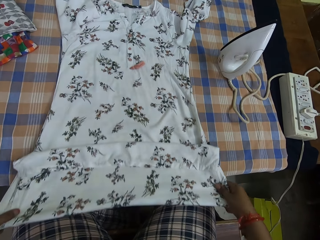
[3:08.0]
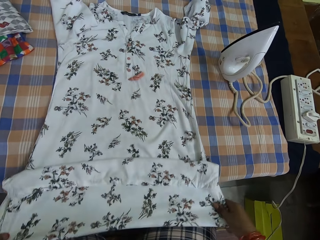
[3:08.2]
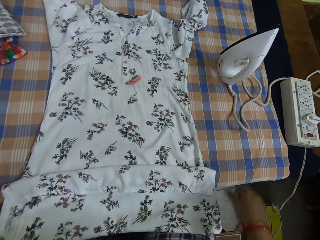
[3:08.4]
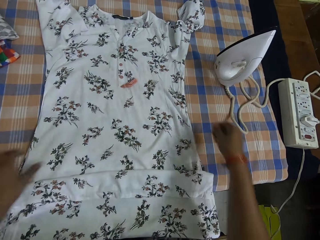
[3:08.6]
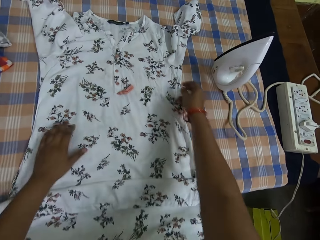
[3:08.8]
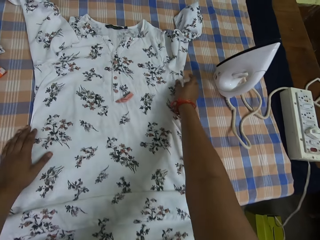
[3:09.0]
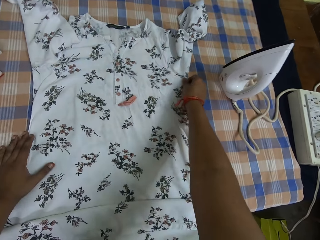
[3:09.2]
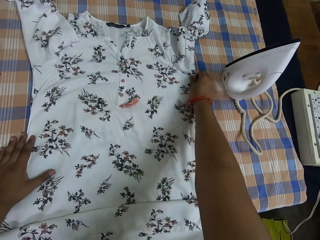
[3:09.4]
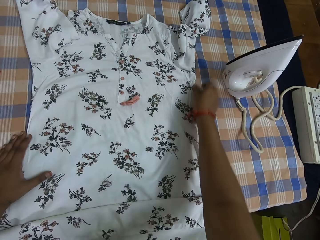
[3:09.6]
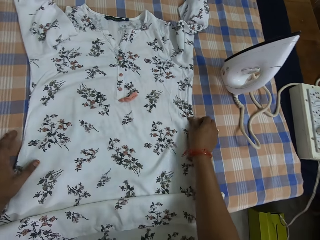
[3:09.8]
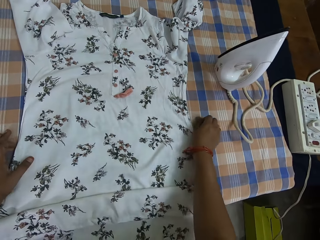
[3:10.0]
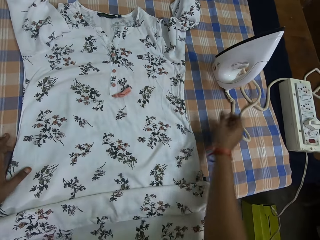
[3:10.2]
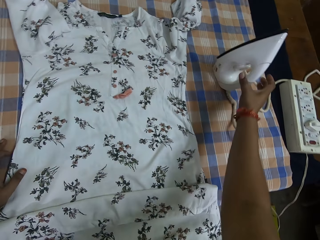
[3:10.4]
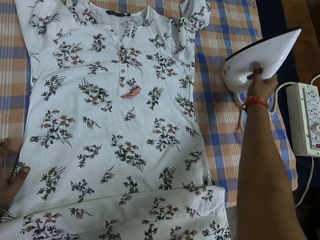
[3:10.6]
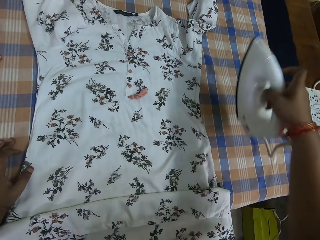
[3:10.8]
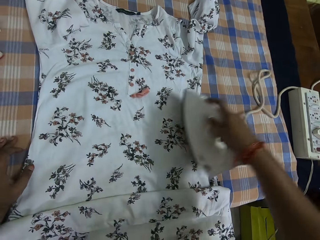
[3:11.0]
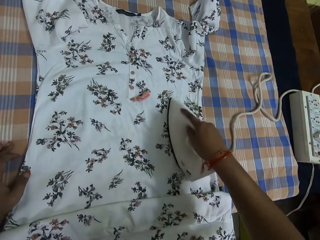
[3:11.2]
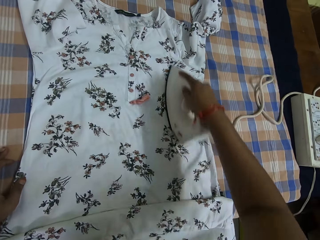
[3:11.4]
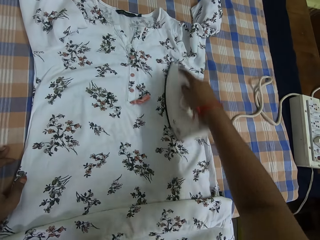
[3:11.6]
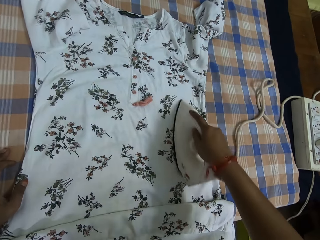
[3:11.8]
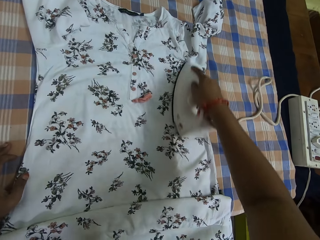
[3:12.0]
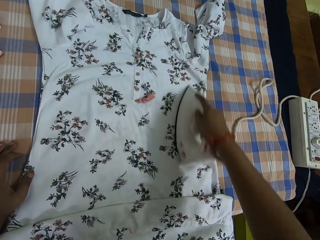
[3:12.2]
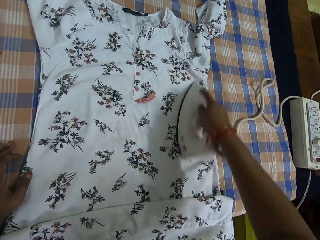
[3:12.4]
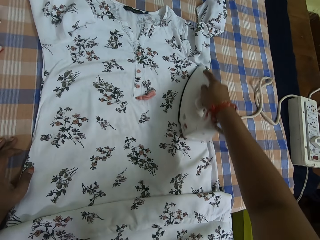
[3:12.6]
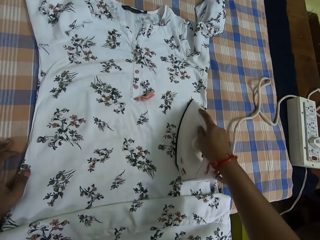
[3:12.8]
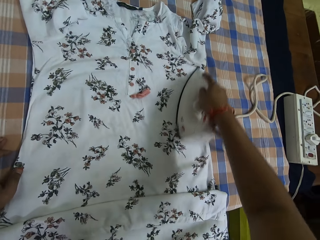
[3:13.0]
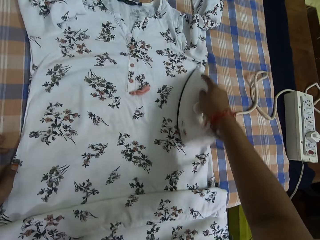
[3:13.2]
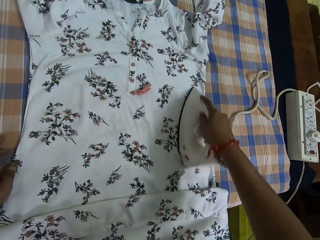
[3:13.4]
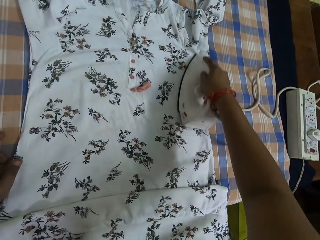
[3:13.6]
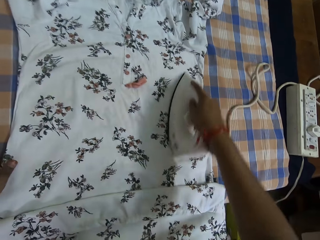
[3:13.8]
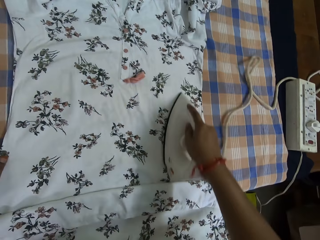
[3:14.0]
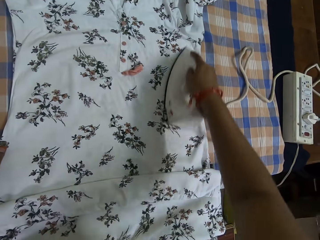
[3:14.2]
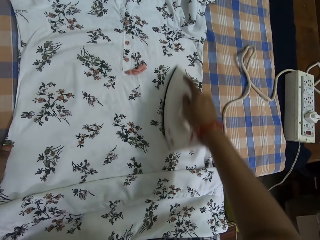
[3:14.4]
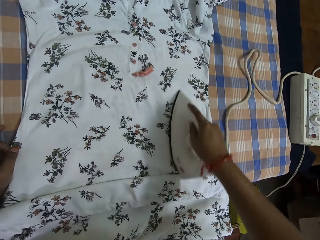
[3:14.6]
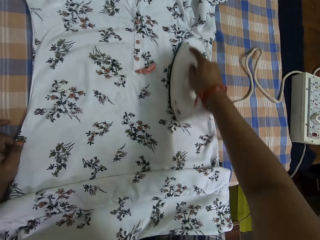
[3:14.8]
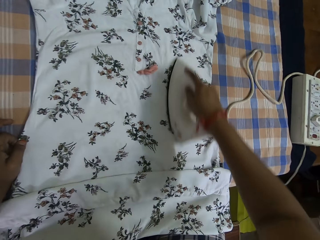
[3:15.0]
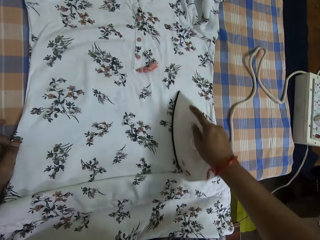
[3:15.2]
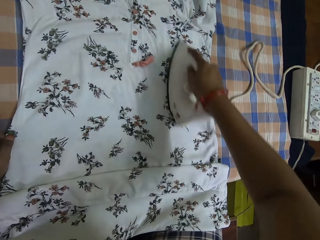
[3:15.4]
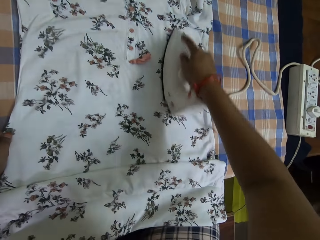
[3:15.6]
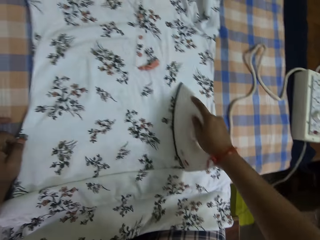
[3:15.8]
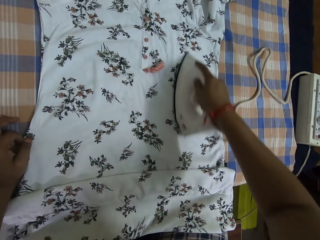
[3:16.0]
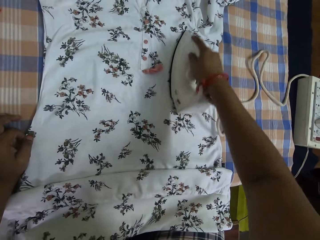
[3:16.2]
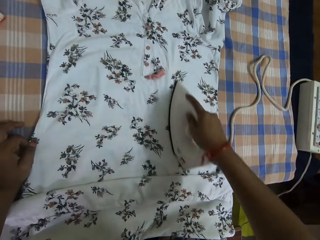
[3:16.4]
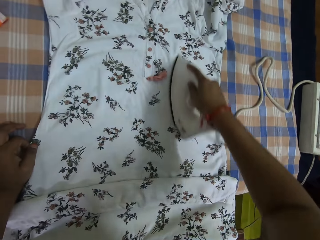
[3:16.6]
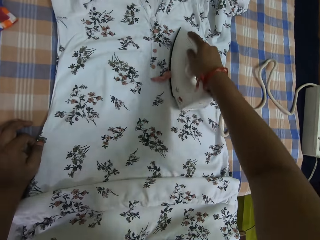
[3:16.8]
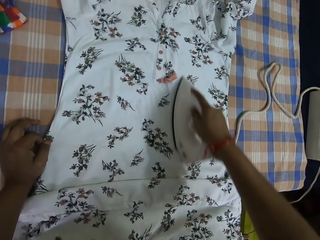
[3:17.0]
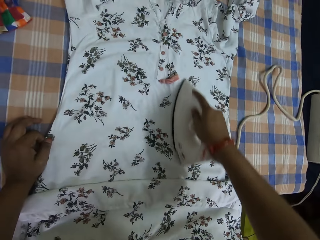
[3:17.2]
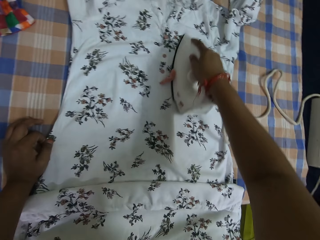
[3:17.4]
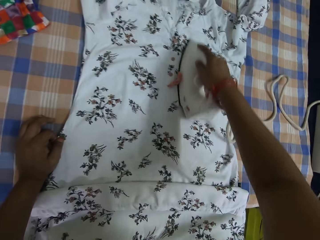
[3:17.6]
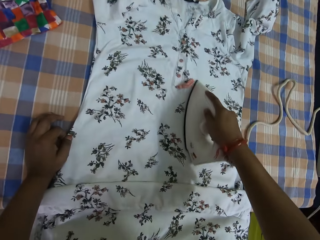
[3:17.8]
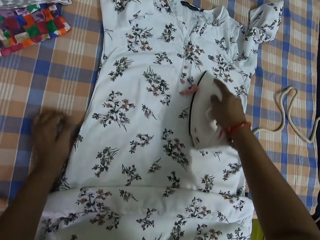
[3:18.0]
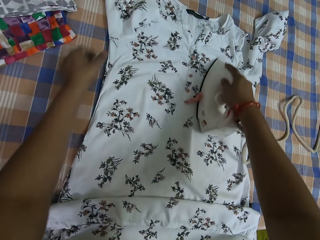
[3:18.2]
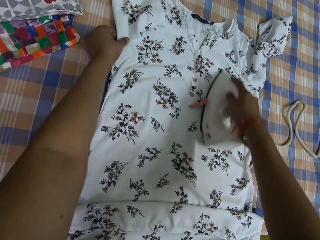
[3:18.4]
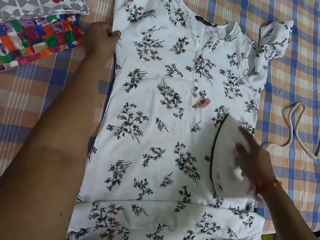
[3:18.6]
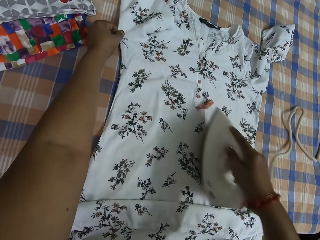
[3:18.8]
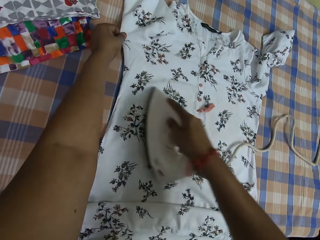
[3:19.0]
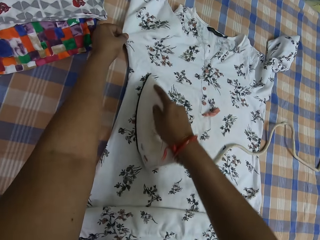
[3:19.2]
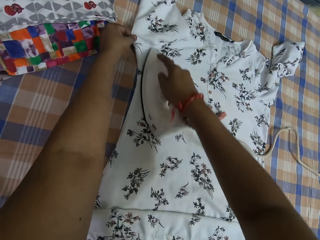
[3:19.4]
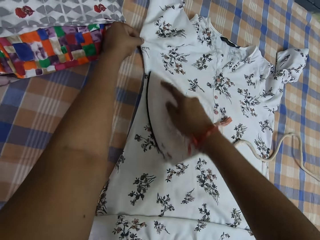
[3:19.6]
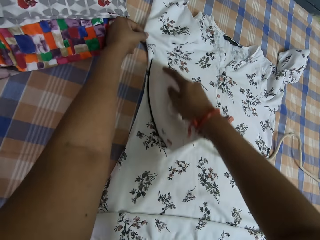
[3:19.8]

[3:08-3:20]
The camera wearer adjusts the cloth. They pick up the iron from the iron table. They iron the dress with the iron.

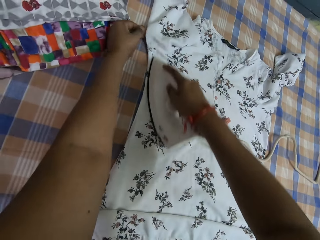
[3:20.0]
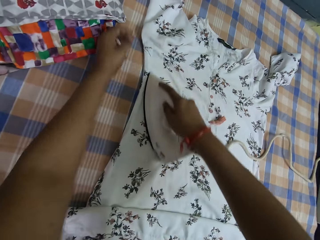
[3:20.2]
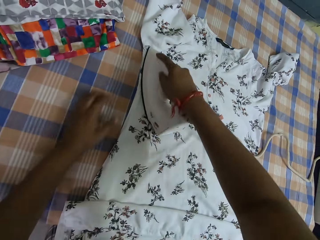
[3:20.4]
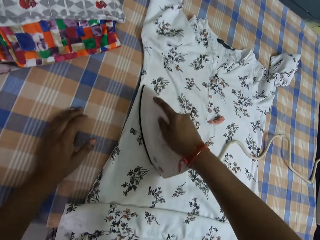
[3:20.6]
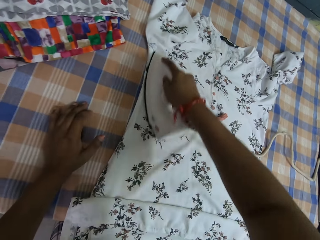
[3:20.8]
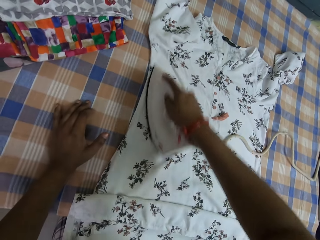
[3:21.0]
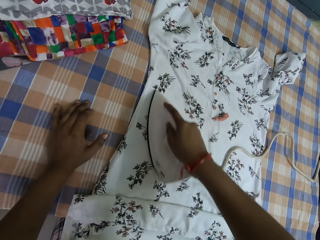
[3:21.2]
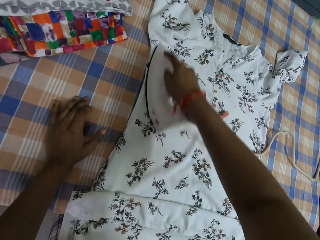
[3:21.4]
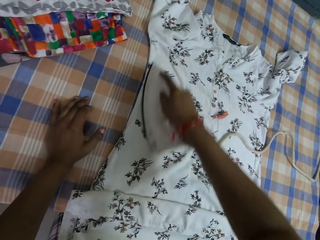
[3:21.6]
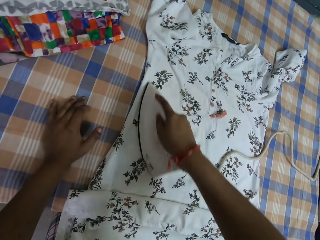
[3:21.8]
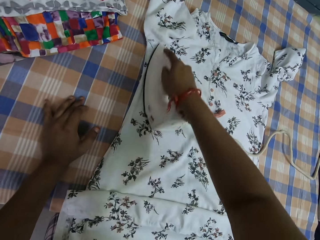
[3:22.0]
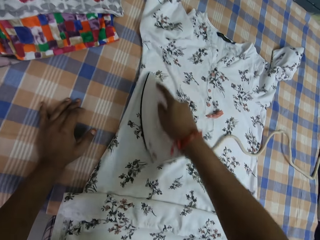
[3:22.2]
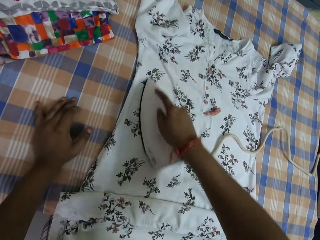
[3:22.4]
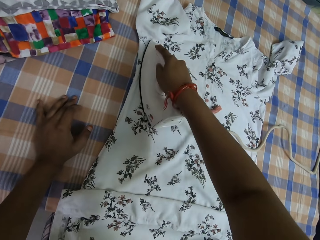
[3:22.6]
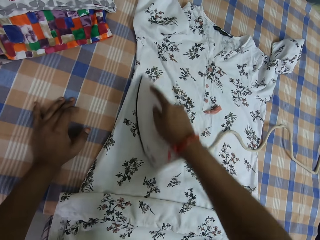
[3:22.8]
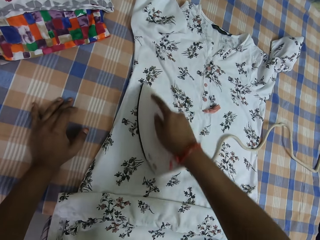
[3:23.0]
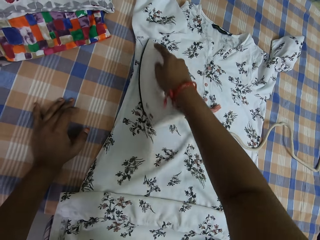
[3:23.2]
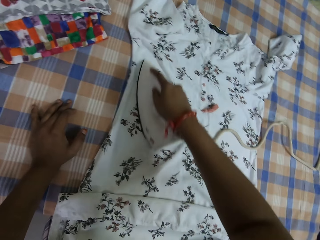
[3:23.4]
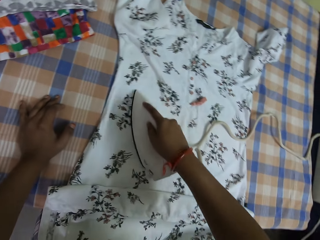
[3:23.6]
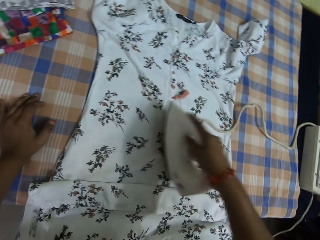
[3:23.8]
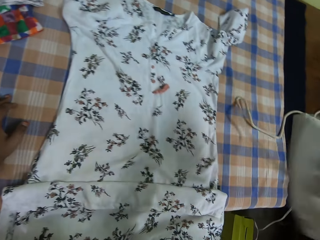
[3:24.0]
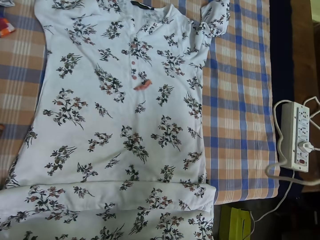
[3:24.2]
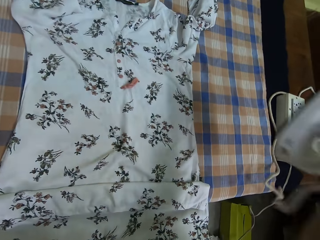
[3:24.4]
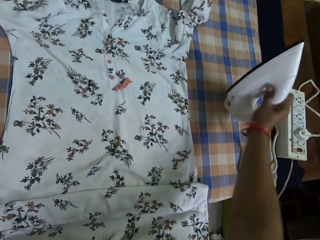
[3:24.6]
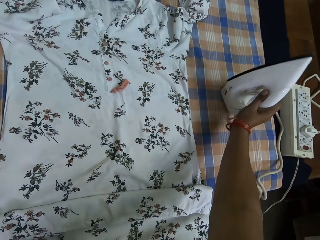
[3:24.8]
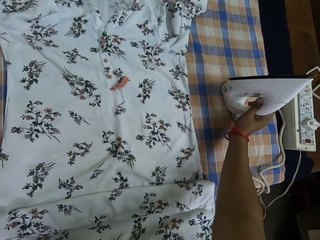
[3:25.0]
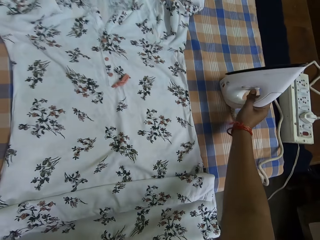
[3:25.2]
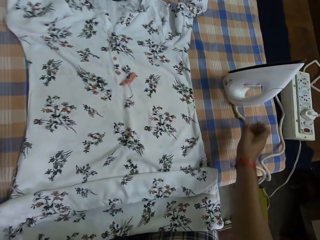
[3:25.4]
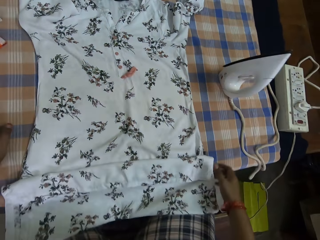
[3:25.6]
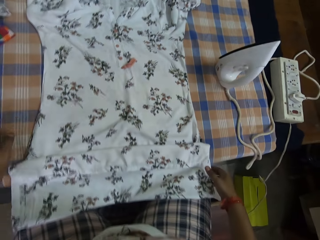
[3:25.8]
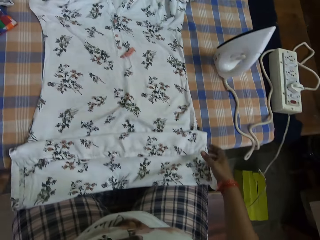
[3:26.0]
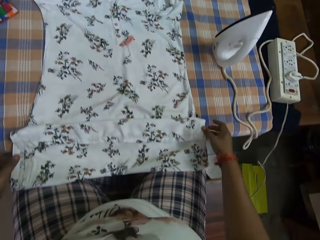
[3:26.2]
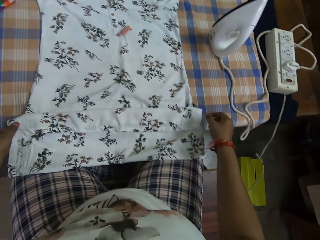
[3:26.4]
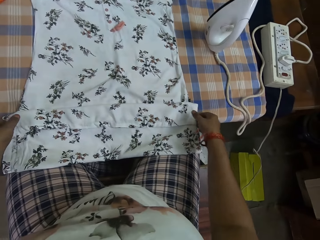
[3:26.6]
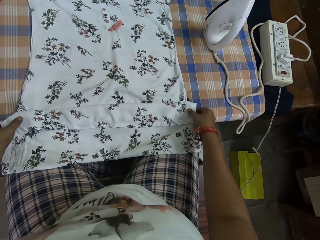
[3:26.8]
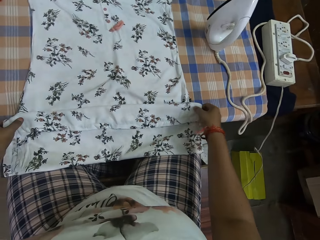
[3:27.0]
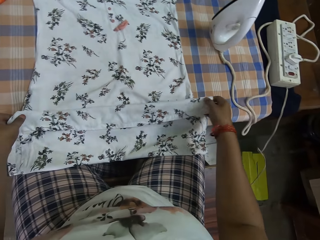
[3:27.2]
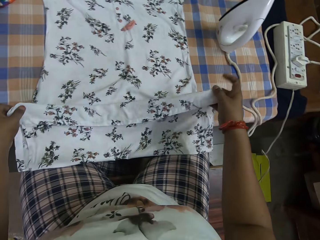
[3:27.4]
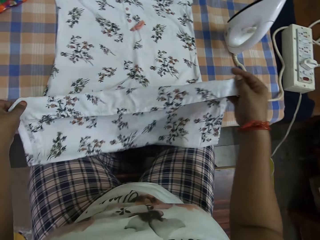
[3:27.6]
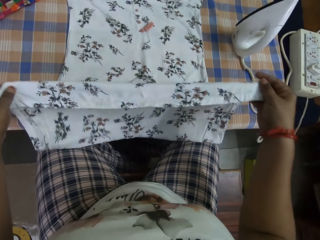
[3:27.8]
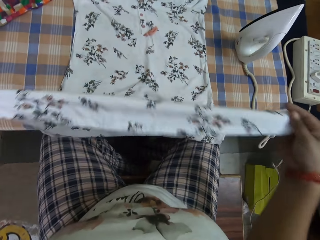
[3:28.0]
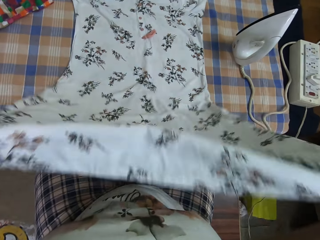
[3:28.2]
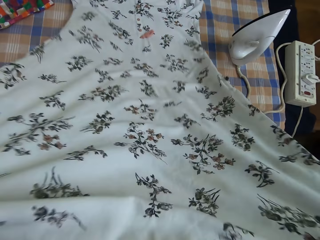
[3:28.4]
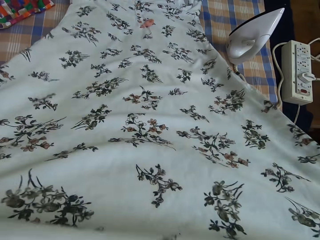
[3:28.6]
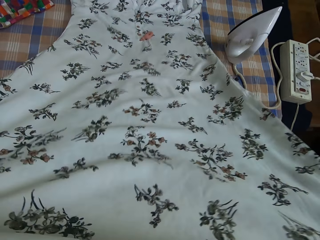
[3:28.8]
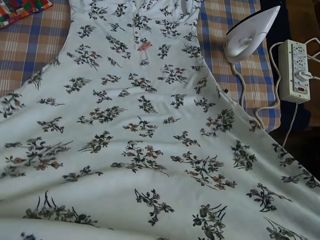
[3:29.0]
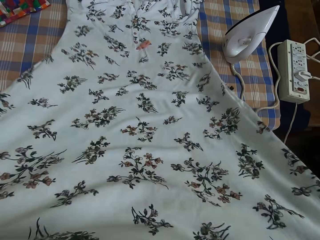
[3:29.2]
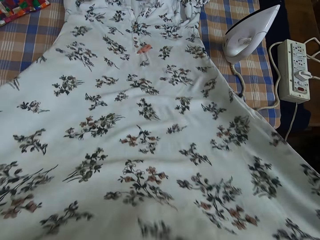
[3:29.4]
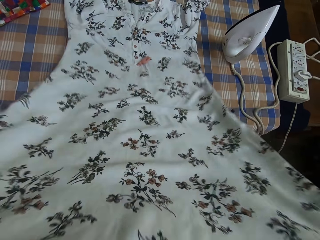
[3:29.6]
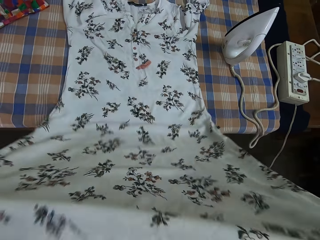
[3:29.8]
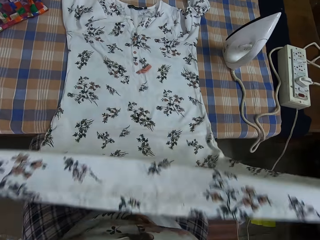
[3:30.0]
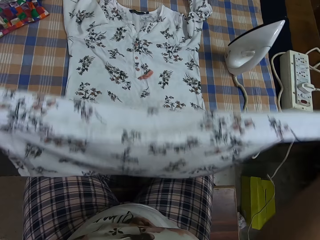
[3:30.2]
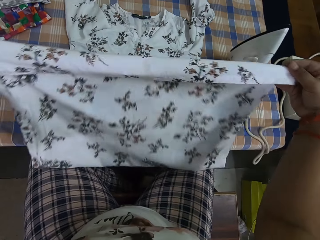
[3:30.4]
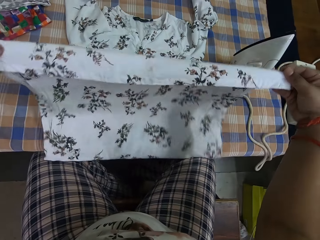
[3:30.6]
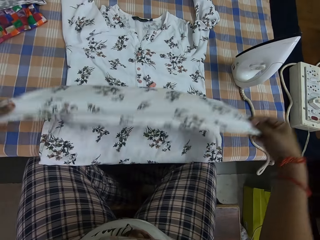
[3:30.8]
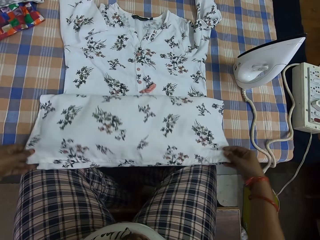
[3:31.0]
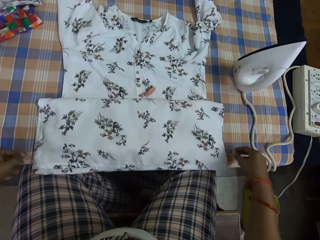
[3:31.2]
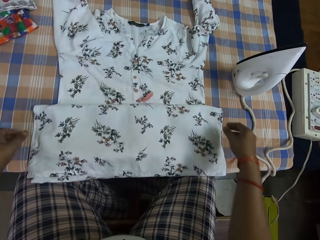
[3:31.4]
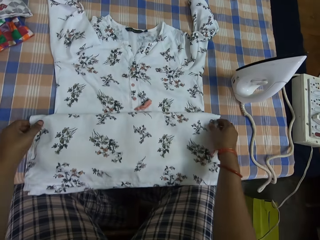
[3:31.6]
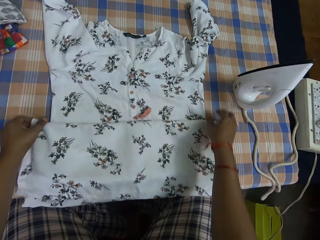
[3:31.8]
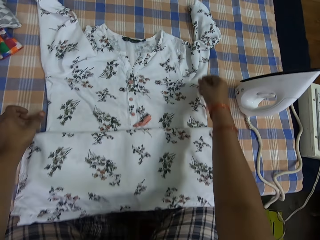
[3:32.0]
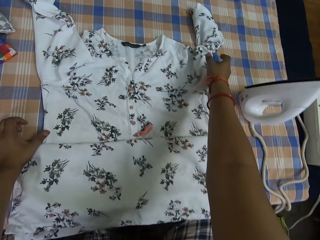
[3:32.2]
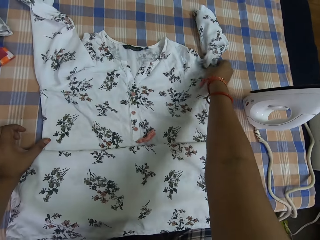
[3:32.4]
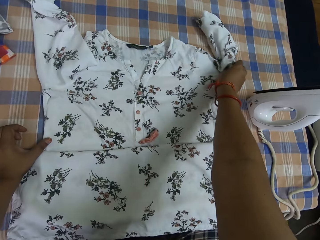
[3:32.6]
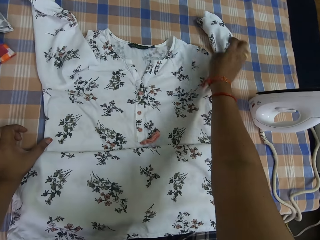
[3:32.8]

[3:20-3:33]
The camera wearer puts down the cloth. They place the iron on the iron table. They adjust the cloth. They lift the dress with both hands and fold the dress with both hands. They adjust the cloth.
